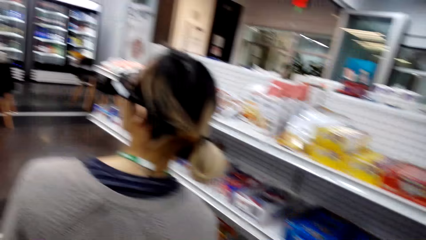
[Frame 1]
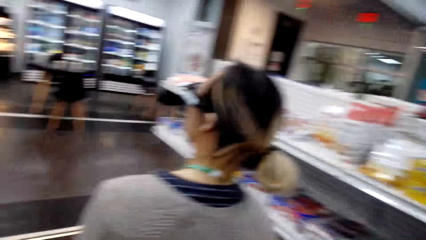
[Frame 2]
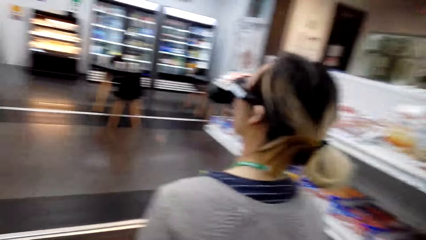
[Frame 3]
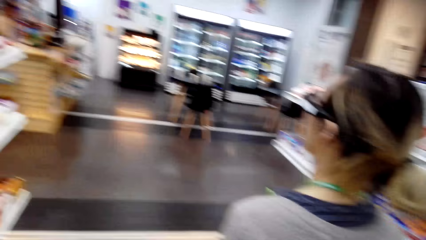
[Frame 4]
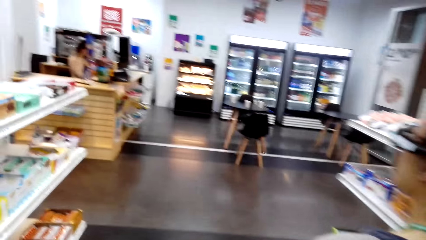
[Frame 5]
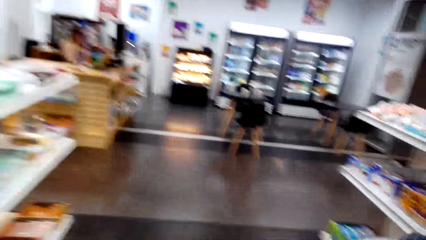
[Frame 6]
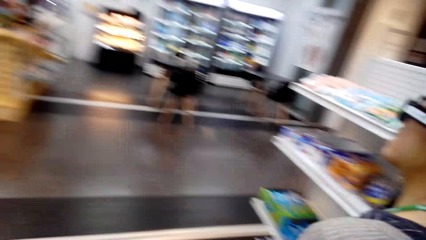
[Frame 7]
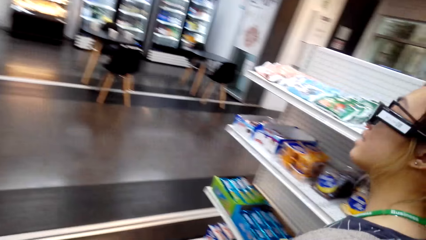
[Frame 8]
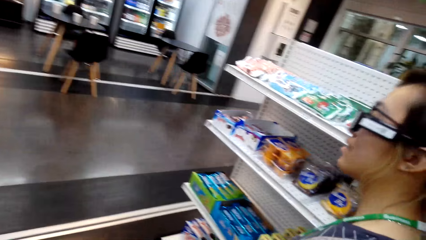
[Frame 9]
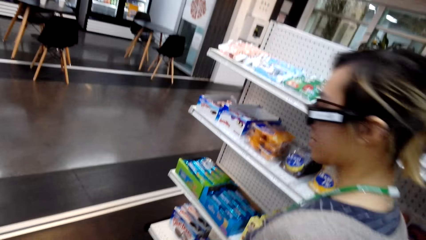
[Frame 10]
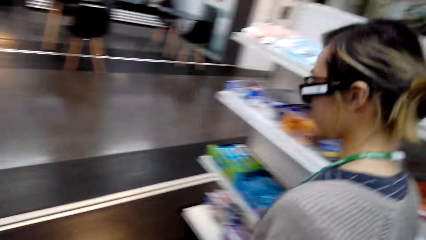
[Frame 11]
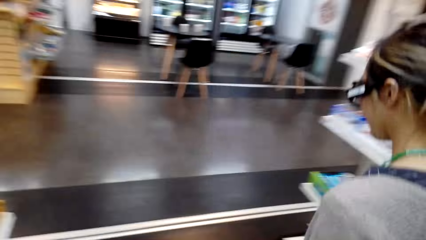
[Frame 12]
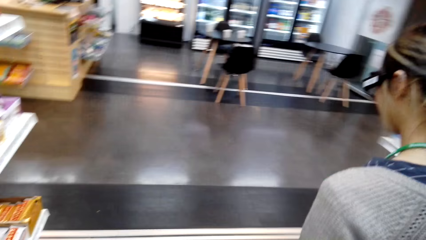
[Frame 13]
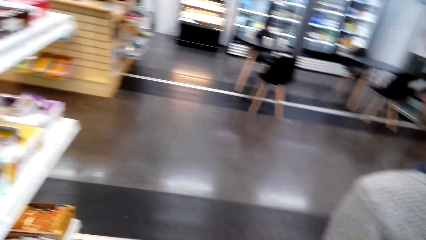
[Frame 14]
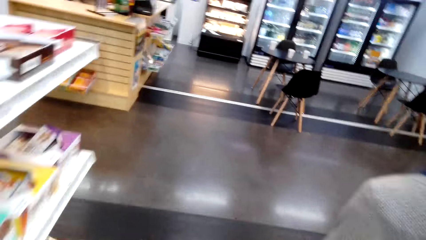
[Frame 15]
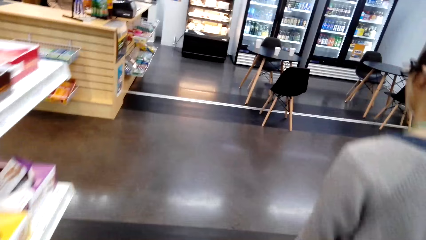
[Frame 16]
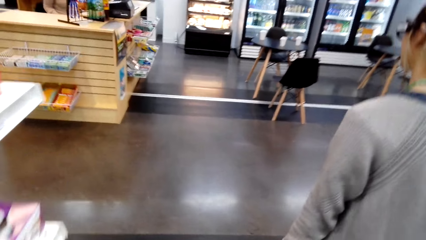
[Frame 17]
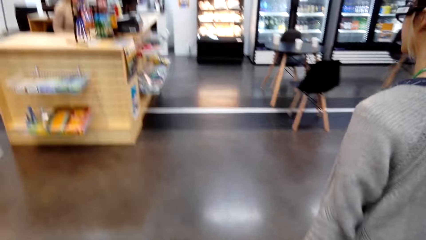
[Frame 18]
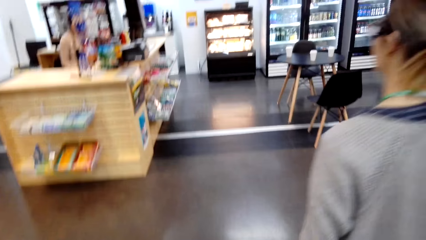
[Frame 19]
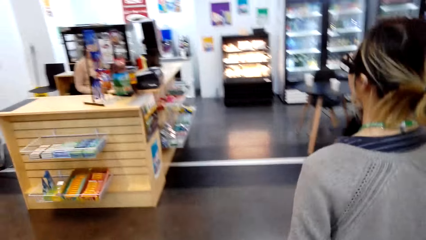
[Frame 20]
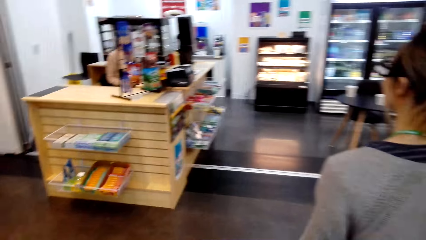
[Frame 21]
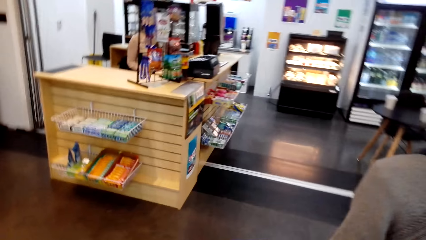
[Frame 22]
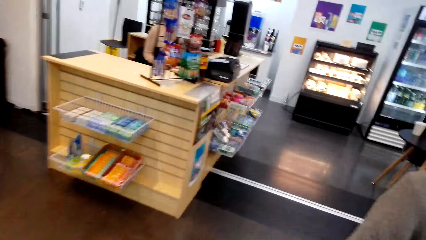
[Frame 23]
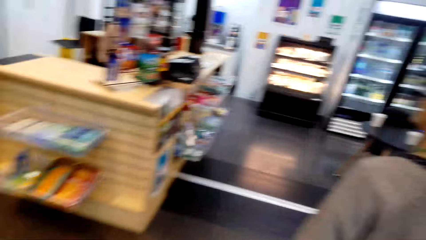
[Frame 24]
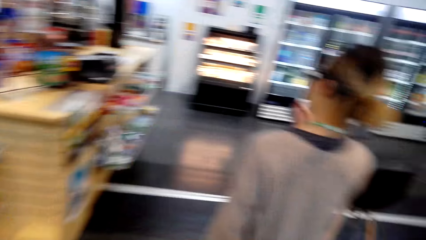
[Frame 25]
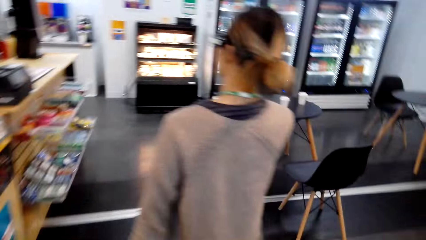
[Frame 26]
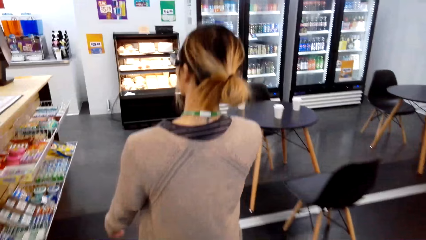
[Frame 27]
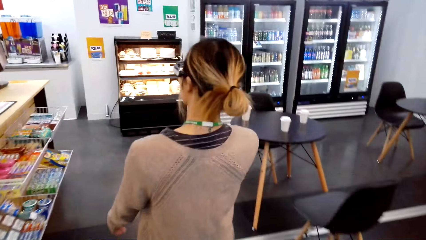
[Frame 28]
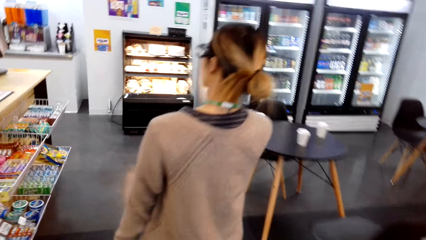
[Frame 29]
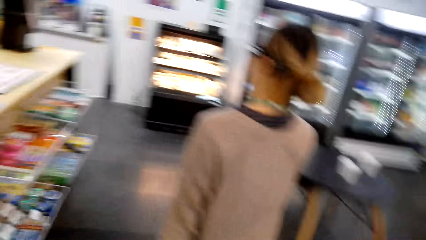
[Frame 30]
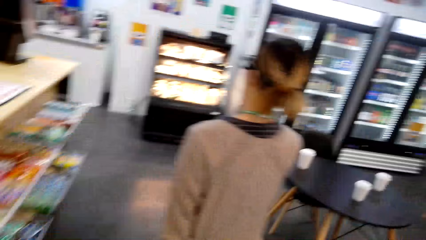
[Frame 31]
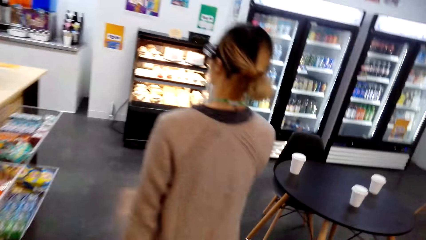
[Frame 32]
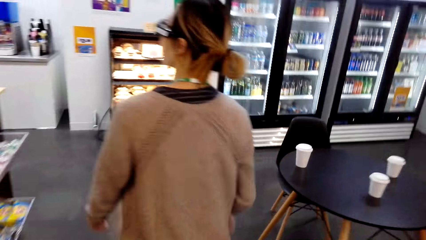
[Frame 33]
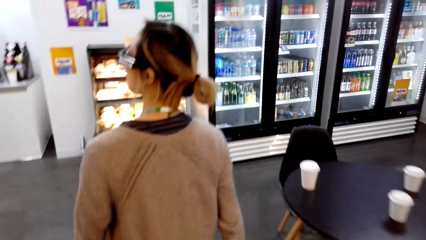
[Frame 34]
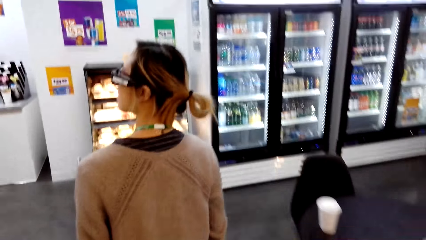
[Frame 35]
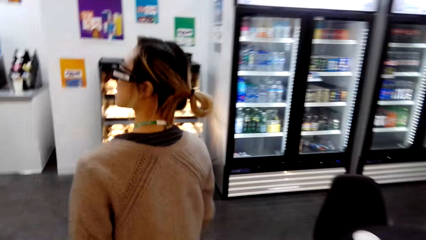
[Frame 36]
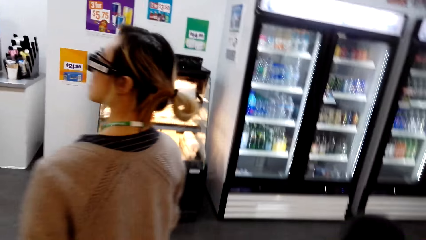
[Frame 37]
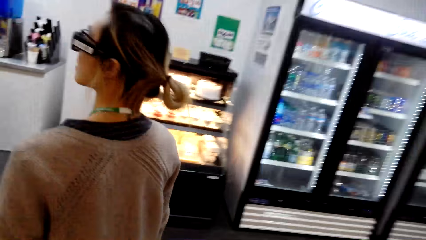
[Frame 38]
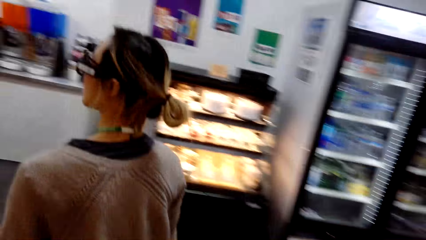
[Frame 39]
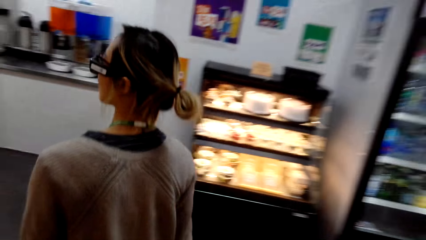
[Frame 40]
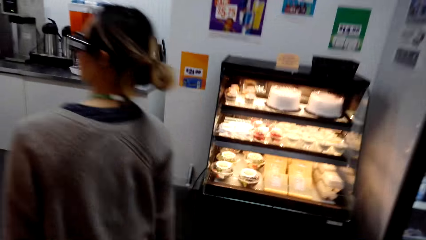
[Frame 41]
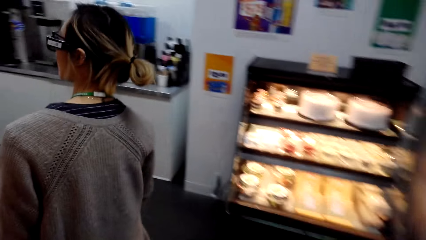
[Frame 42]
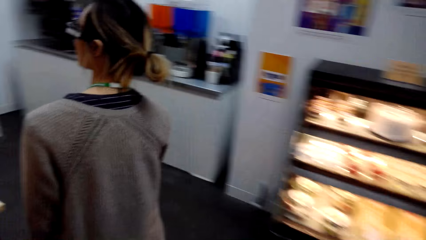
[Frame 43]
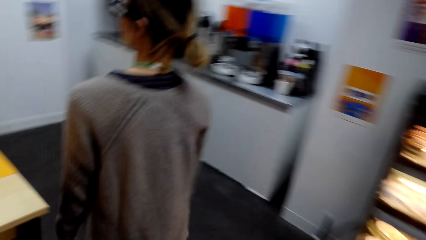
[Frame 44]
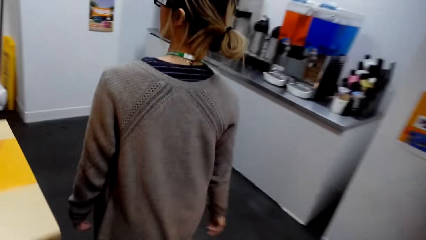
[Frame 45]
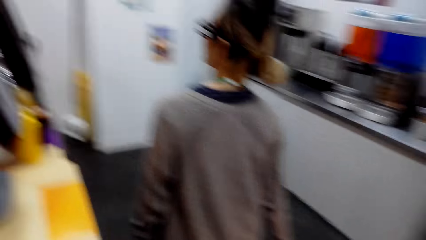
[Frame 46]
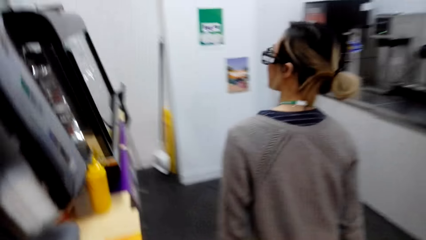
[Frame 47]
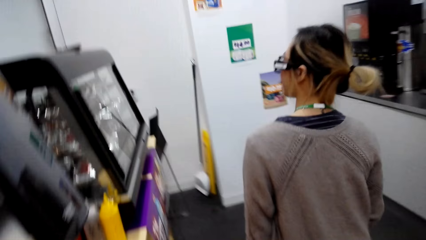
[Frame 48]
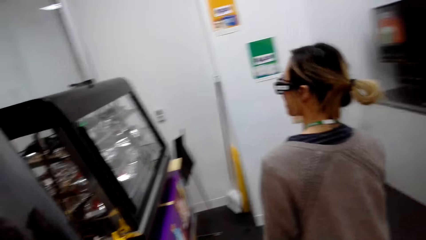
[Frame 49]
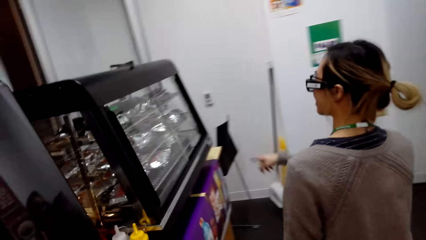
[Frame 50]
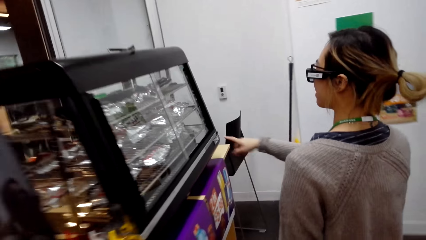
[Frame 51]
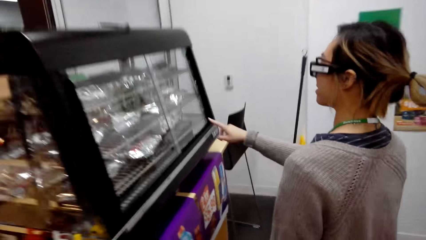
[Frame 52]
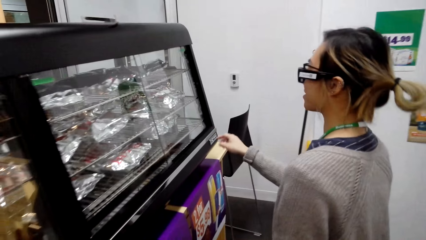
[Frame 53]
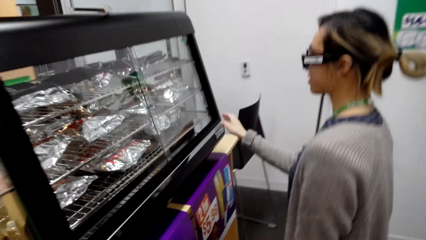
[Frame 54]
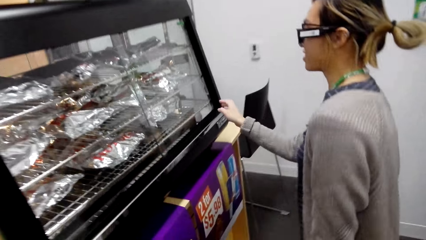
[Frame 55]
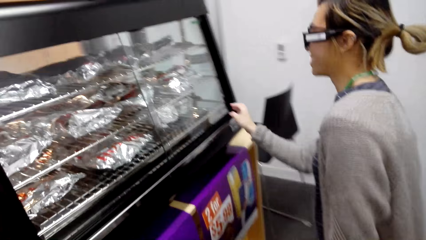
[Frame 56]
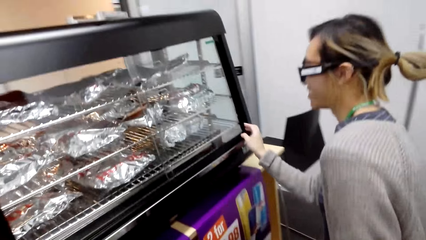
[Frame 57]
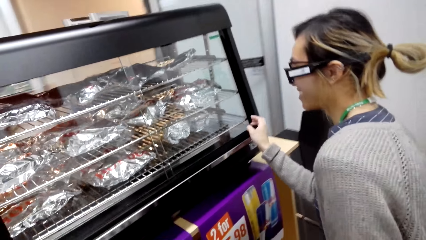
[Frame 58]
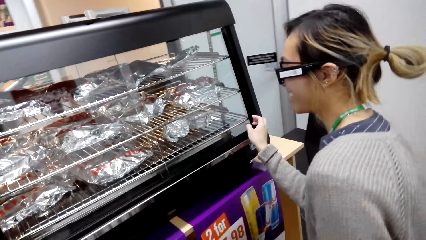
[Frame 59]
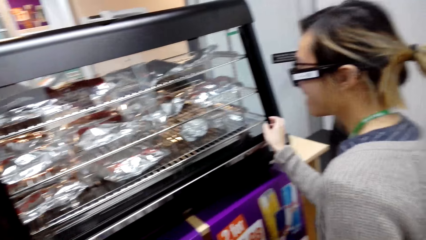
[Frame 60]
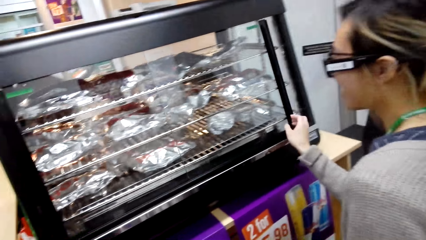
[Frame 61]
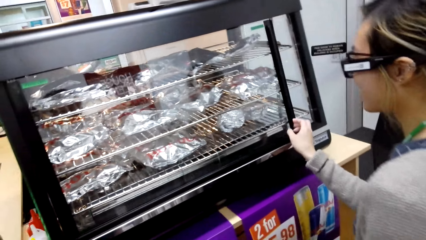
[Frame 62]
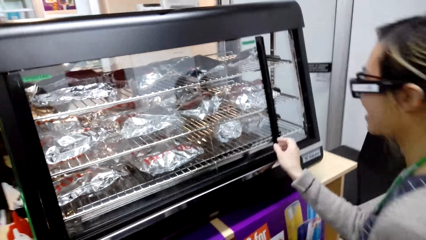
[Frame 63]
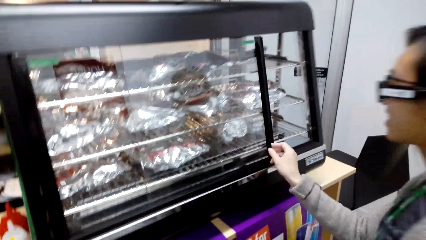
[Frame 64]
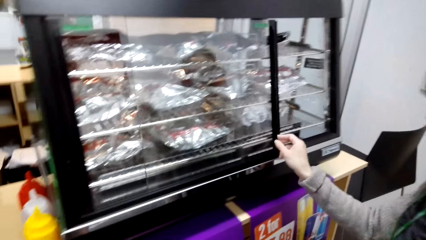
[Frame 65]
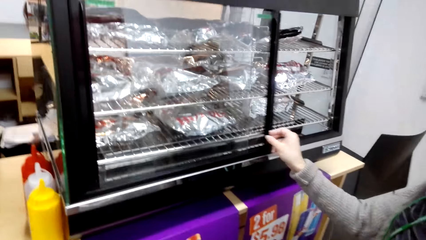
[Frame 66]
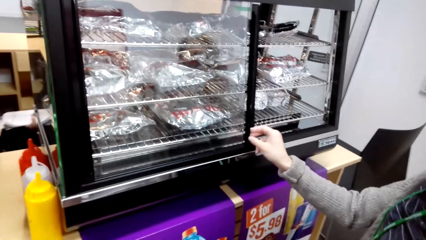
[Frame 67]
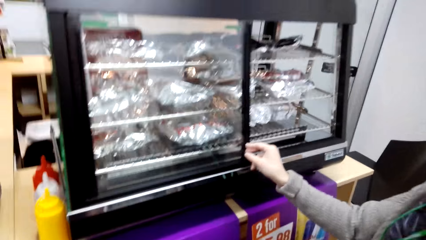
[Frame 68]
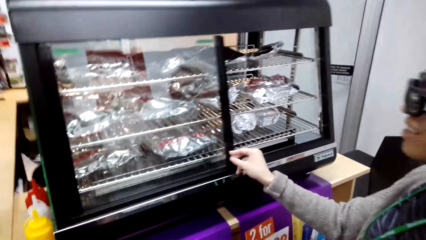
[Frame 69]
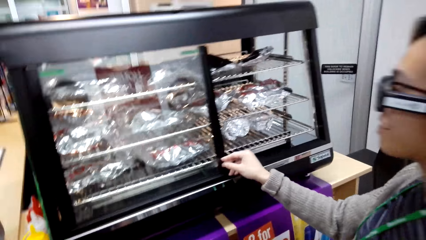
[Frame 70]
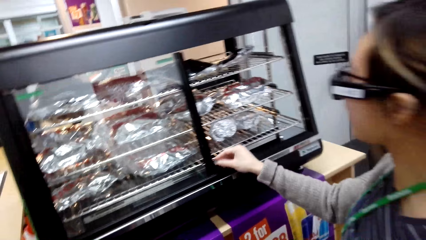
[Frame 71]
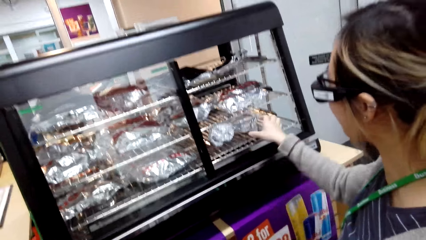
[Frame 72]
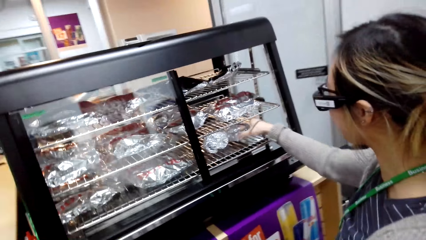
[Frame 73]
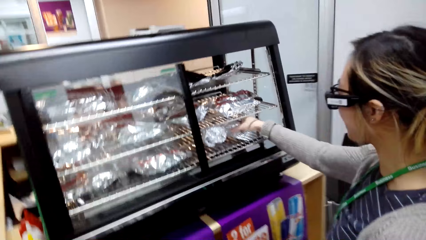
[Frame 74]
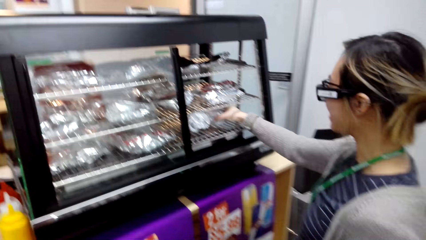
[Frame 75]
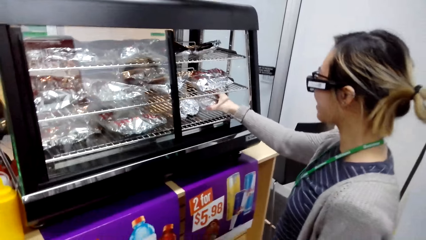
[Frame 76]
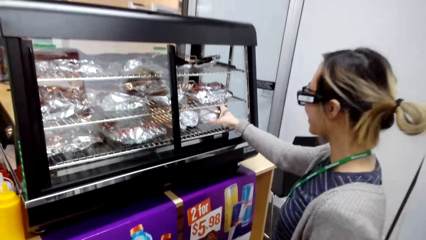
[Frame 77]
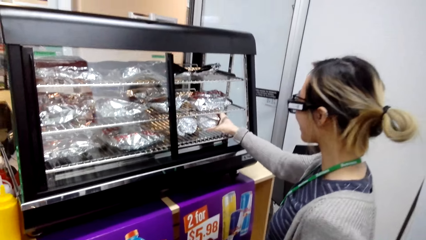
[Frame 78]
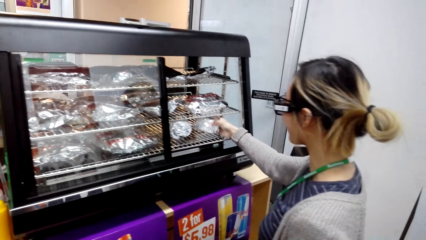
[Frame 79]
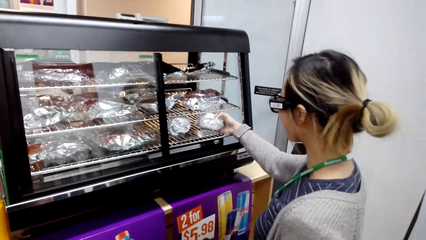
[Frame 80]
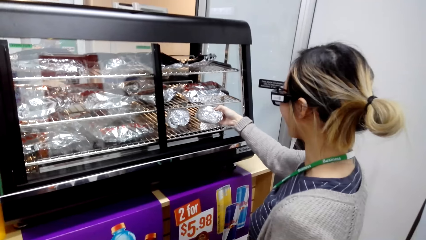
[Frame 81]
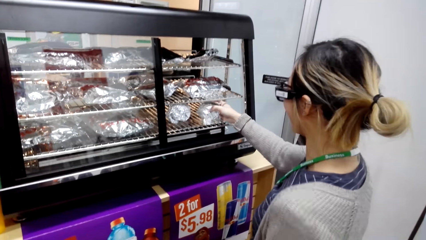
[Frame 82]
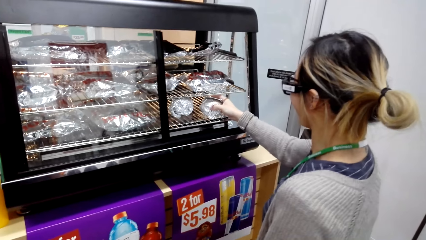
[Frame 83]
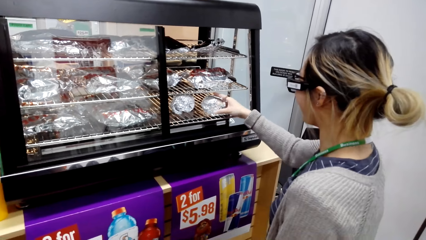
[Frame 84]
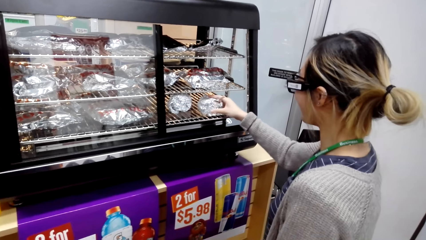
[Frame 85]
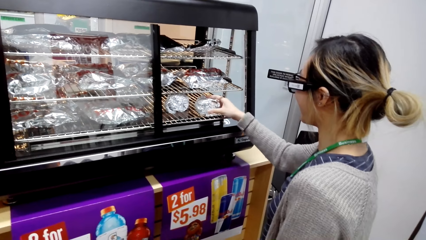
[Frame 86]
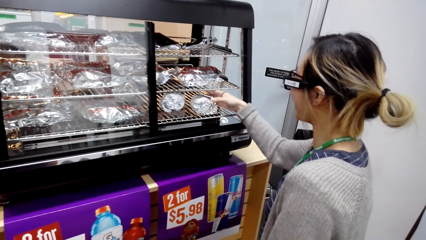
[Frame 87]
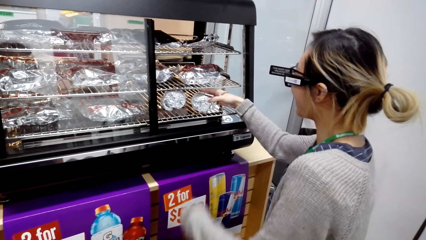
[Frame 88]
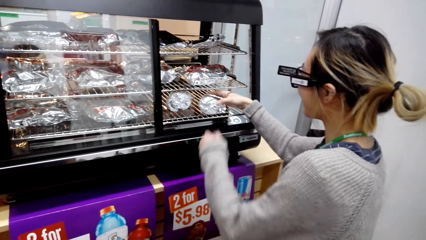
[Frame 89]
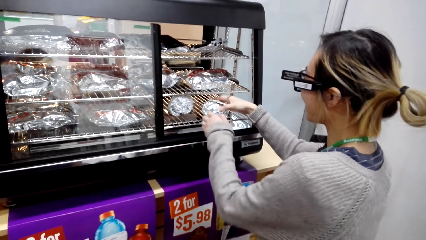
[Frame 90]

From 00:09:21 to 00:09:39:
A woman walks around the store. The camera wearer walks around the store. The woman walks around. The woman stands beside the food display. The woman pulls the glass. The woman holds the food displayer and opens the food displayer. The woman picks something.
